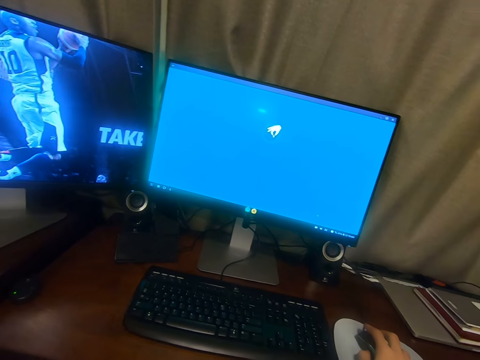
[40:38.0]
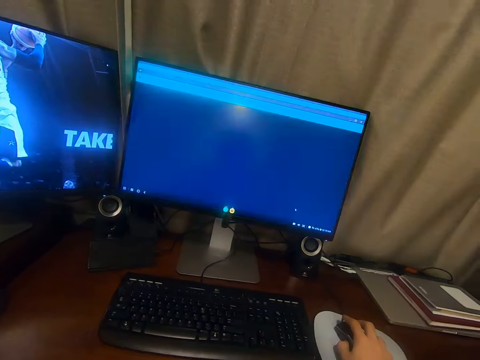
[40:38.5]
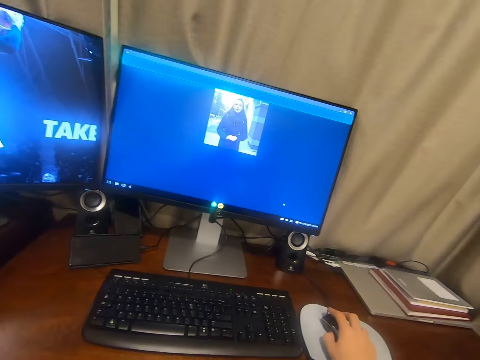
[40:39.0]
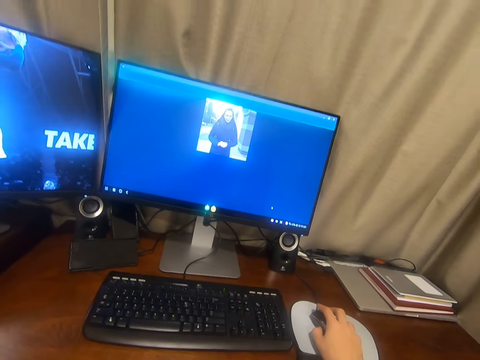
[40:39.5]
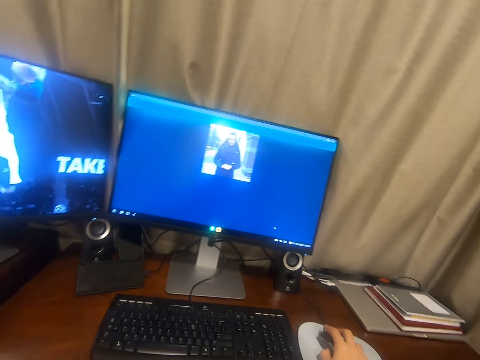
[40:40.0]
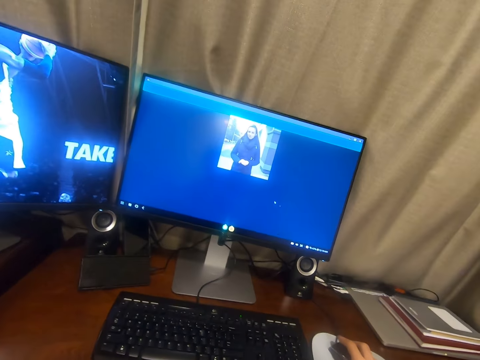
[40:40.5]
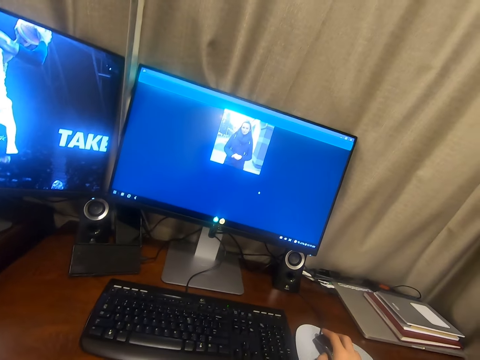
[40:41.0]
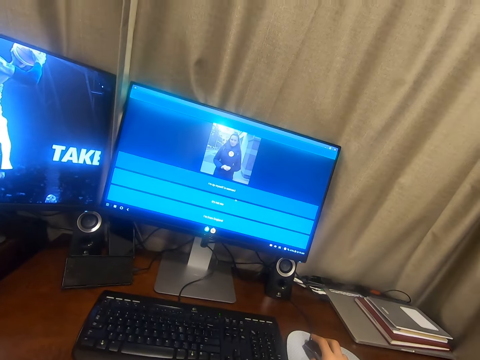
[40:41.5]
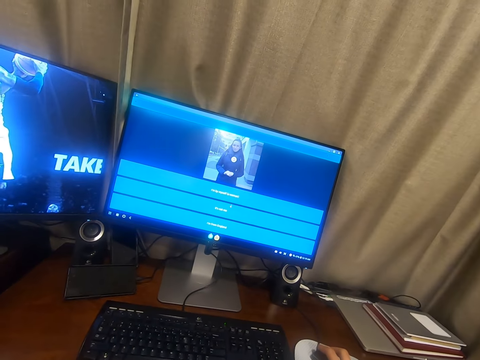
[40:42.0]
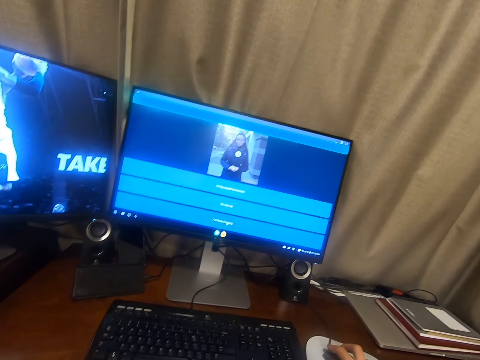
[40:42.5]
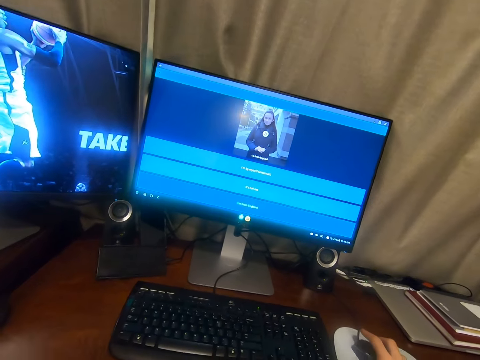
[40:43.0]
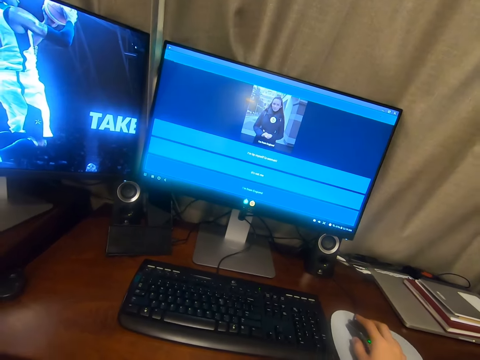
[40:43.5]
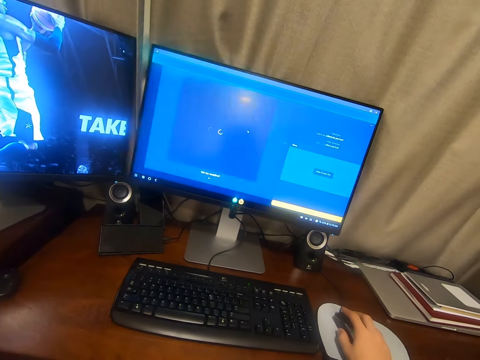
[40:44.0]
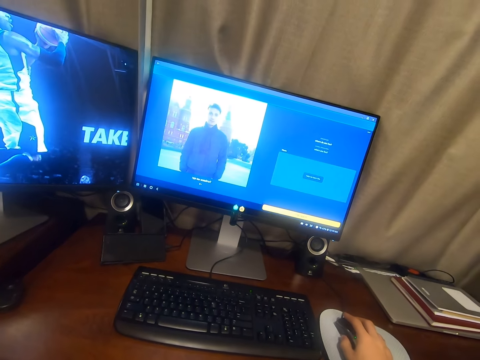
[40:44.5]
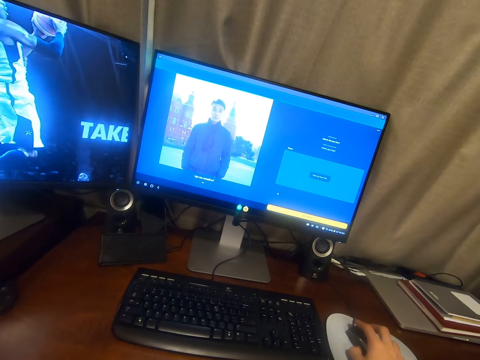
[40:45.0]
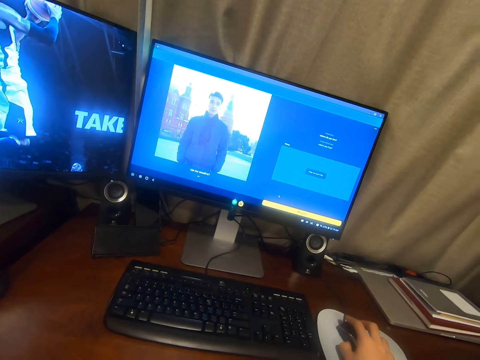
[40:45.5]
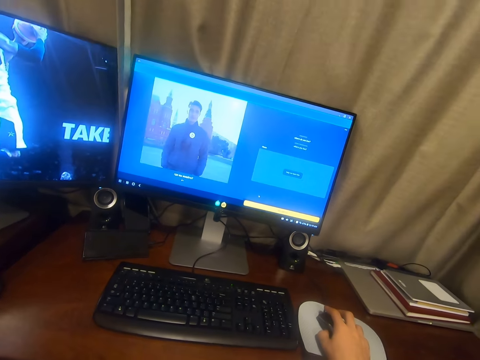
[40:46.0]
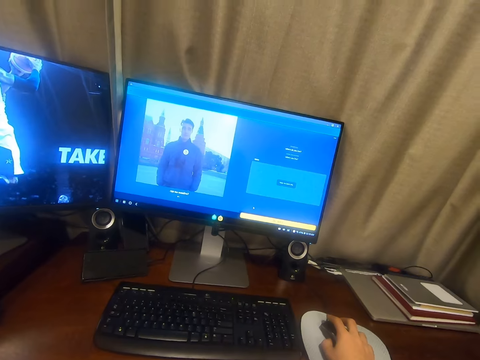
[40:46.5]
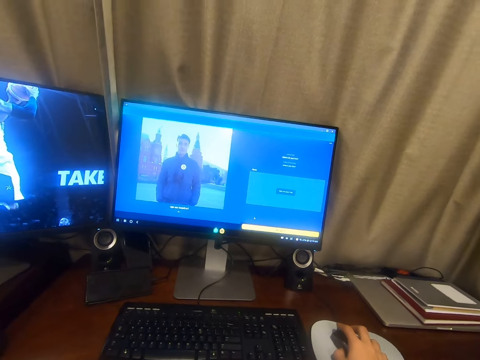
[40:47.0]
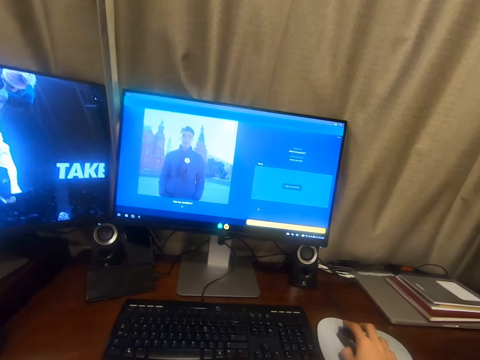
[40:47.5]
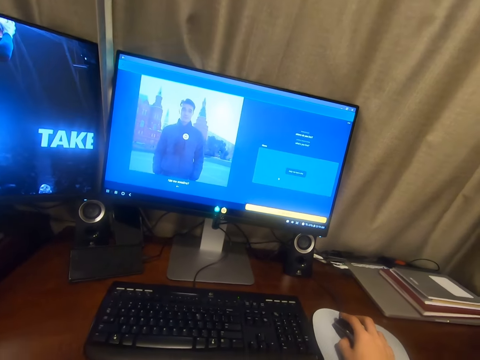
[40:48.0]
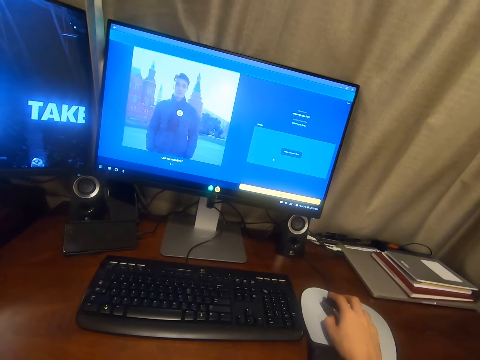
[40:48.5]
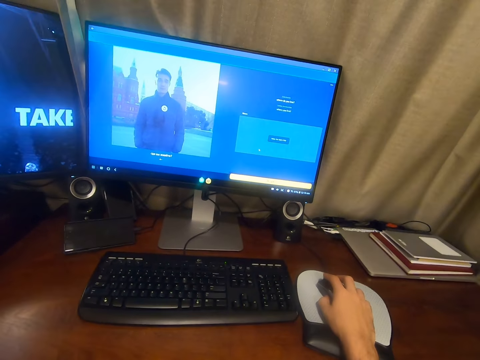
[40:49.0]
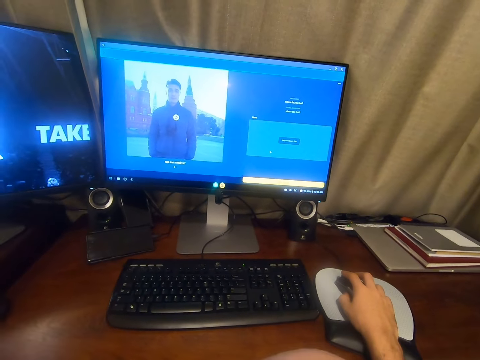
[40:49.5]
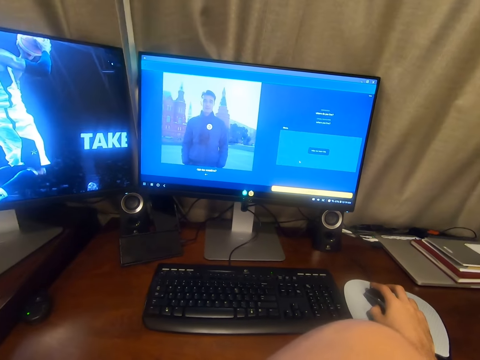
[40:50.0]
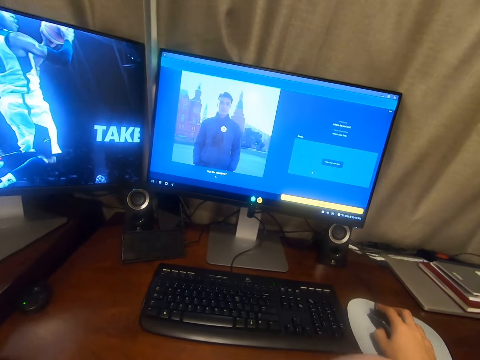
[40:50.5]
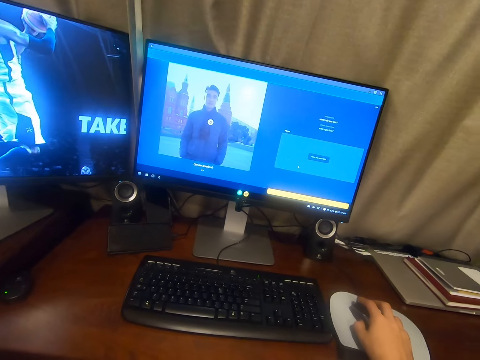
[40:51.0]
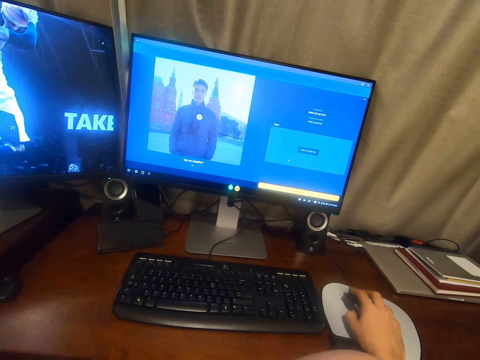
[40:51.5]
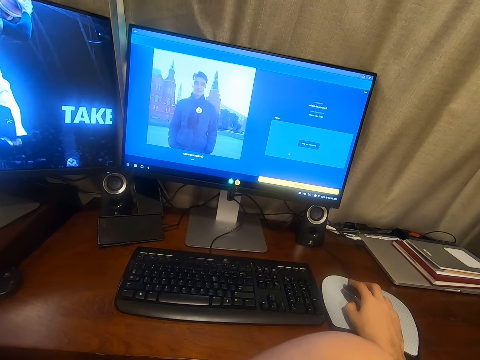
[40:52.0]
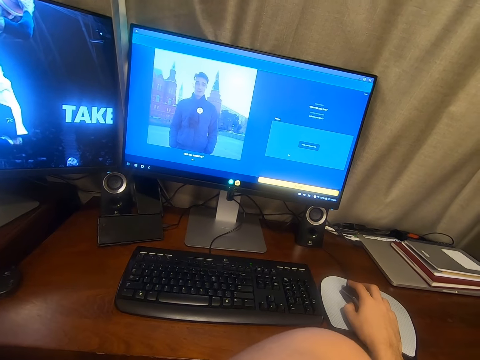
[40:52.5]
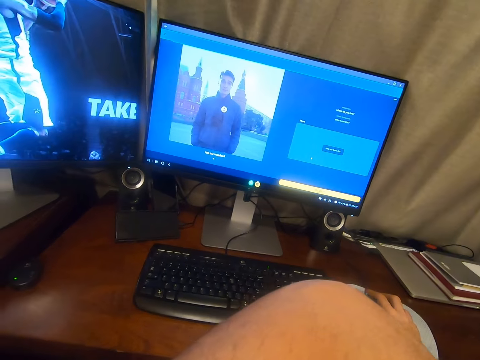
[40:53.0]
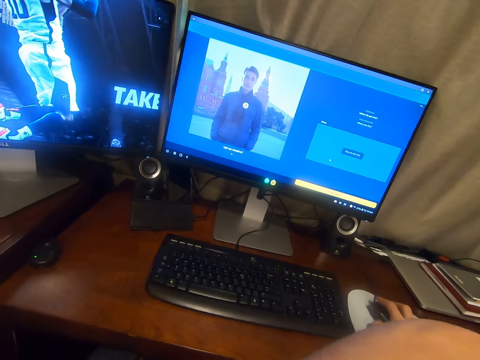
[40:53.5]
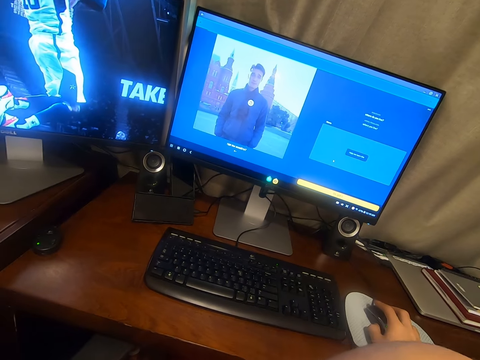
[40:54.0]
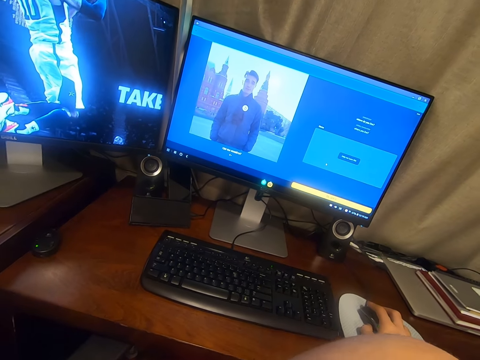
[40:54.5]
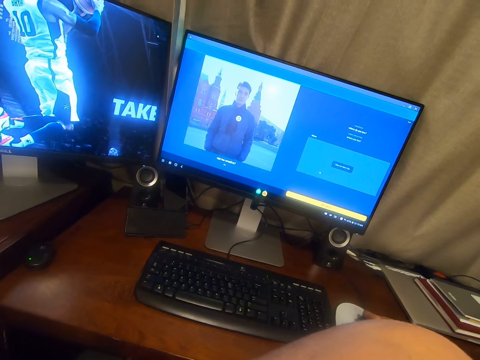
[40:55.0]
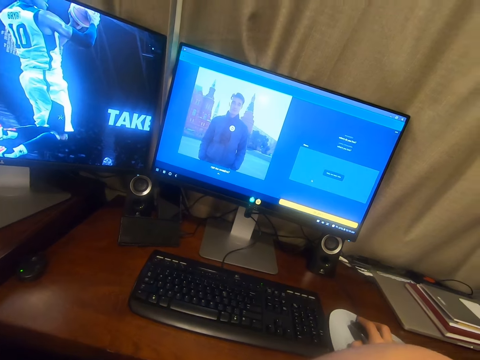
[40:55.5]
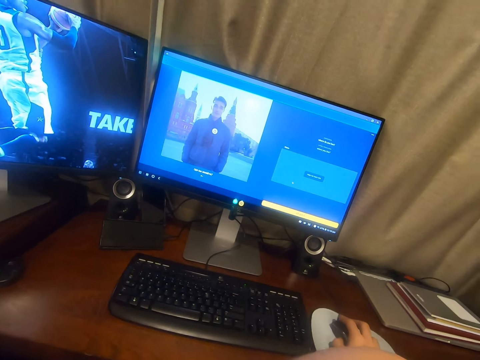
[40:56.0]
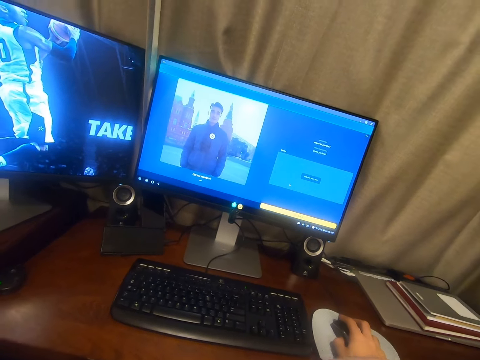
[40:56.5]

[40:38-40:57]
The camera wearer lifts his left hand. He looks around the room. He lifts his left hand.

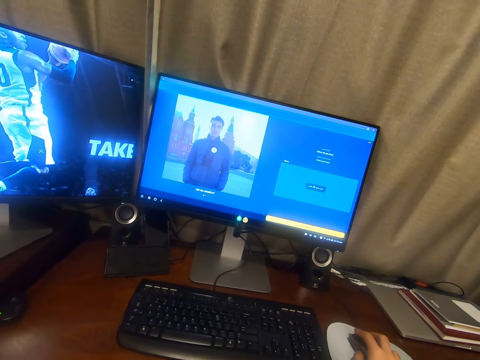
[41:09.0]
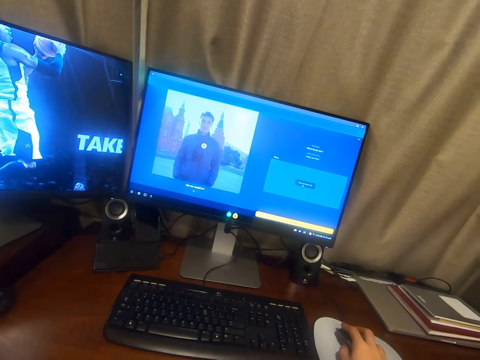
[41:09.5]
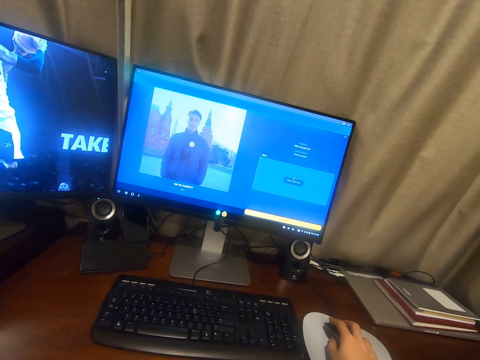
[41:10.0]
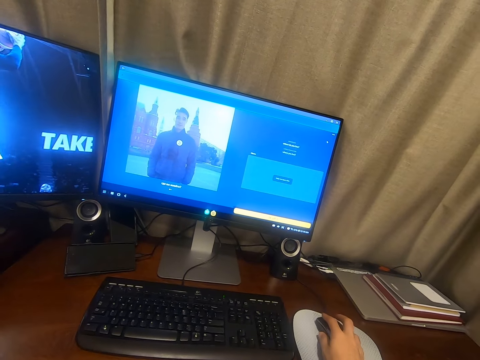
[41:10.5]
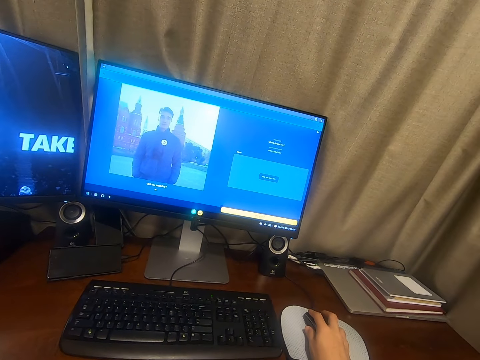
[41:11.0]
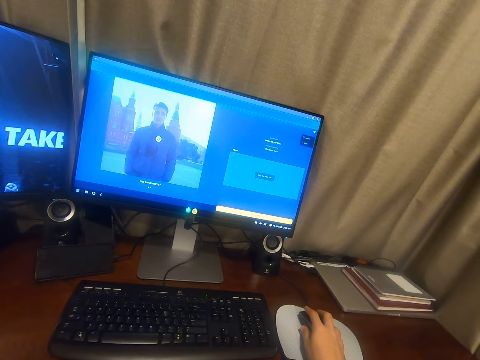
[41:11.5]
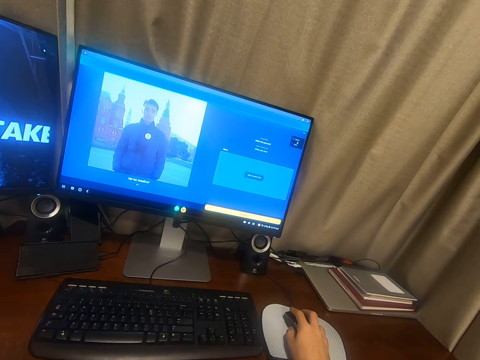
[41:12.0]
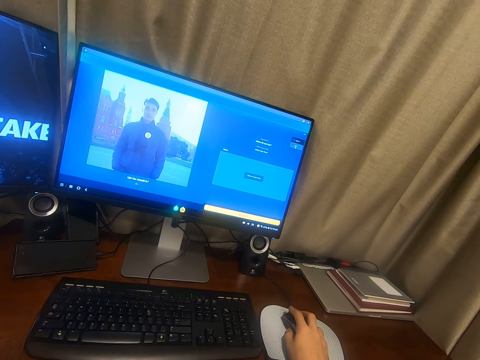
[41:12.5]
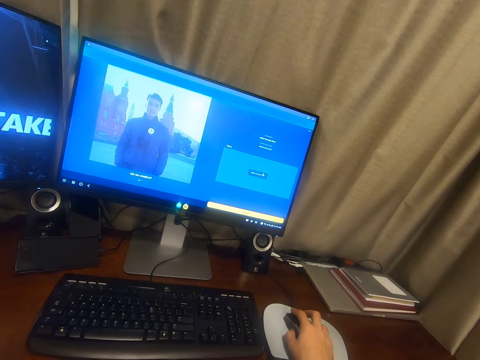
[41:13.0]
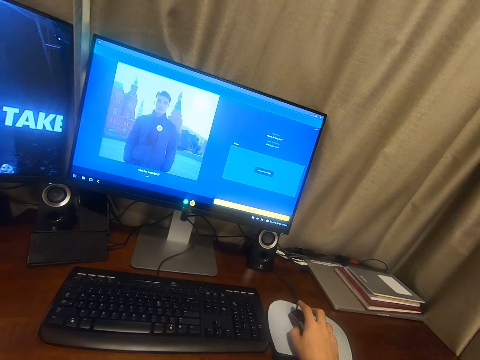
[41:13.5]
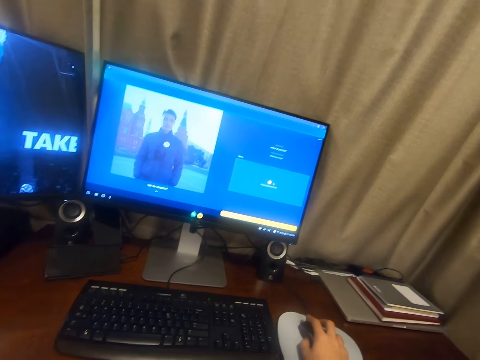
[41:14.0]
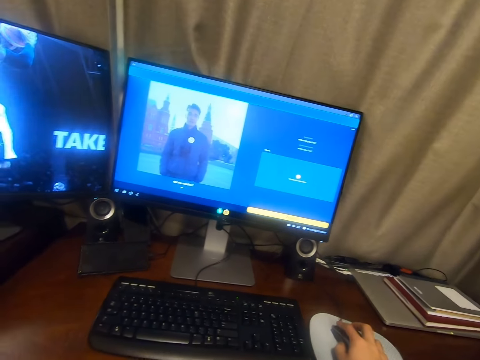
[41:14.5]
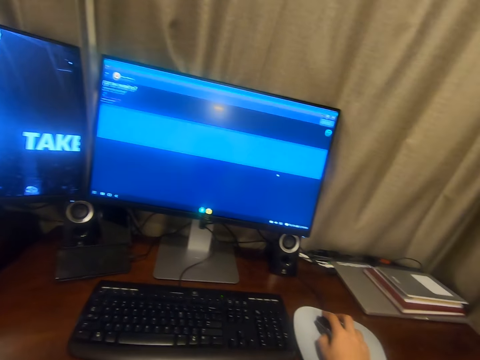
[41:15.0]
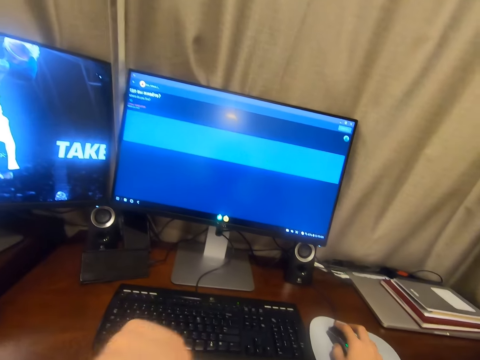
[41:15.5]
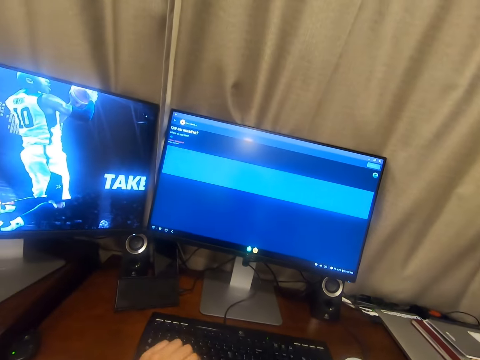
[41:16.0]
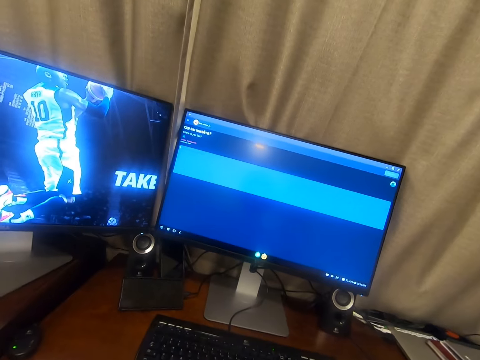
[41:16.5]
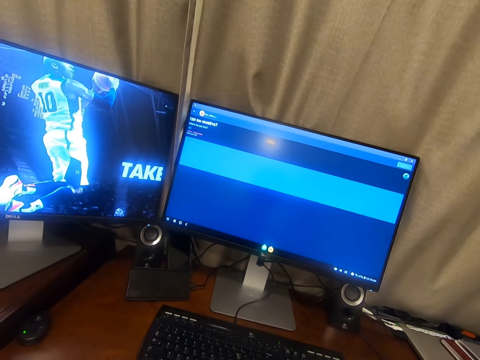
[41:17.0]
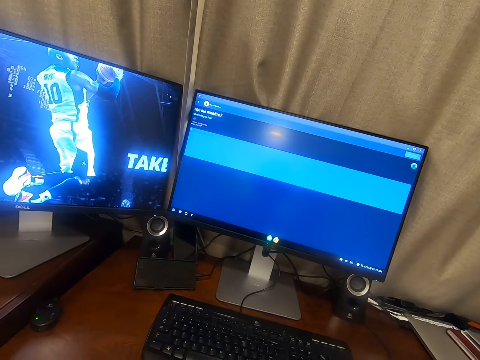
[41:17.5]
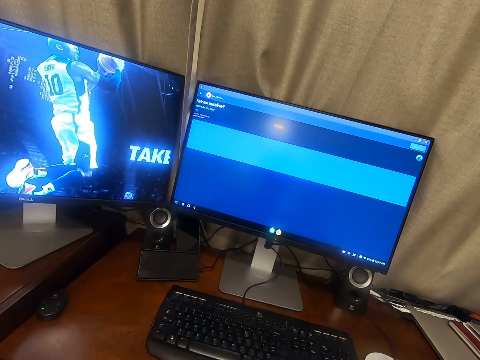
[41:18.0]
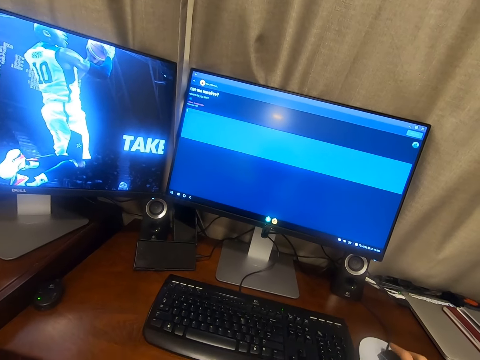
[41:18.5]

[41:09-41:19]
The camera wearer clicks a mouse with his hand. He operates a monitor. He looks around the room.
